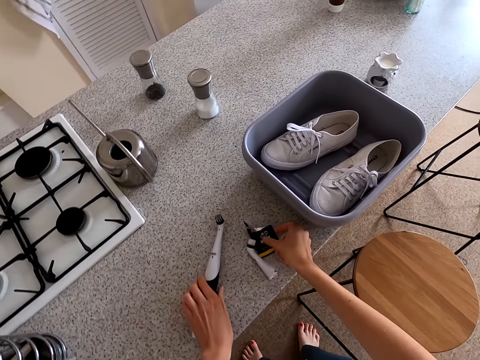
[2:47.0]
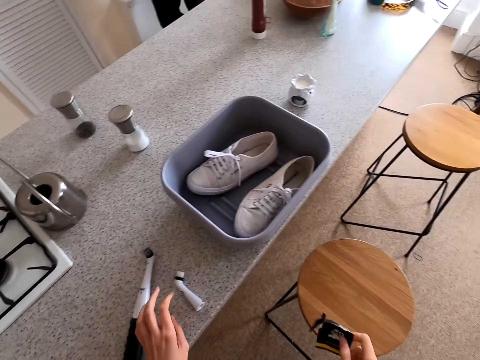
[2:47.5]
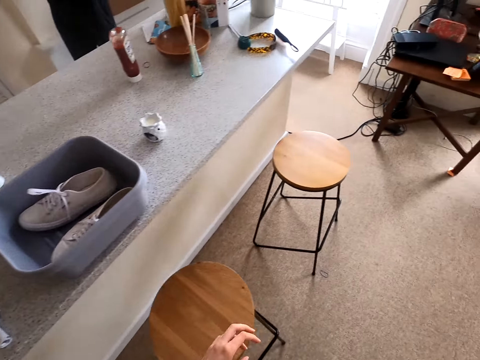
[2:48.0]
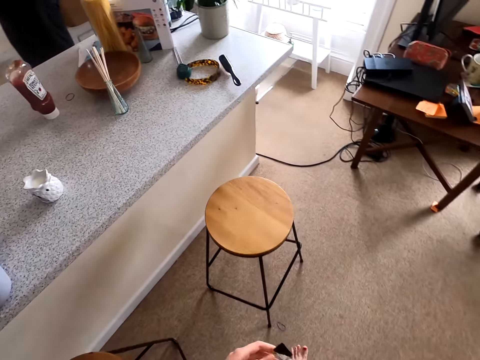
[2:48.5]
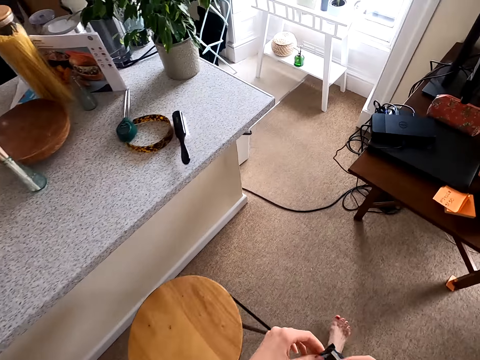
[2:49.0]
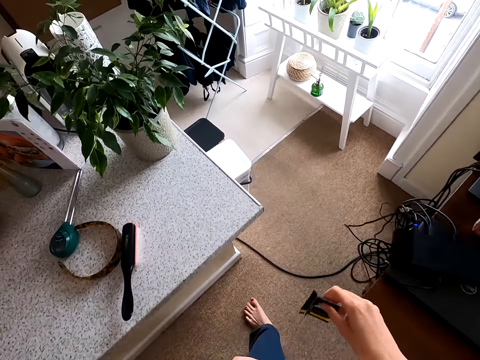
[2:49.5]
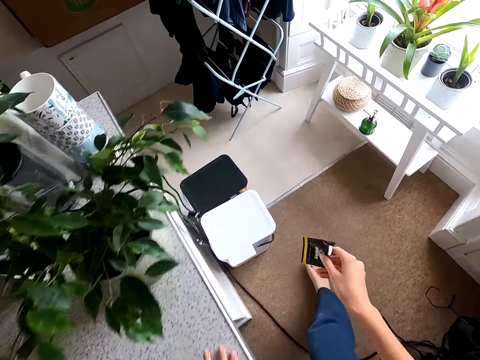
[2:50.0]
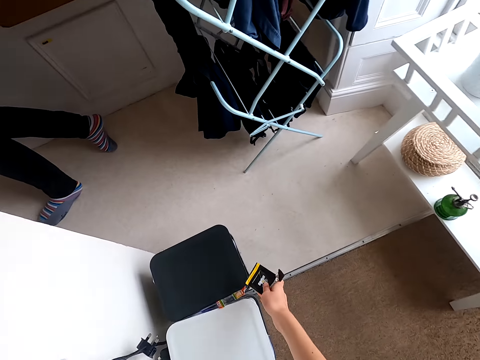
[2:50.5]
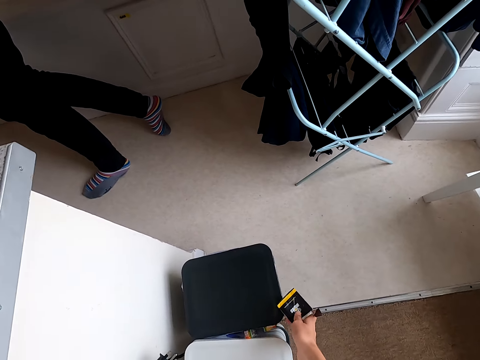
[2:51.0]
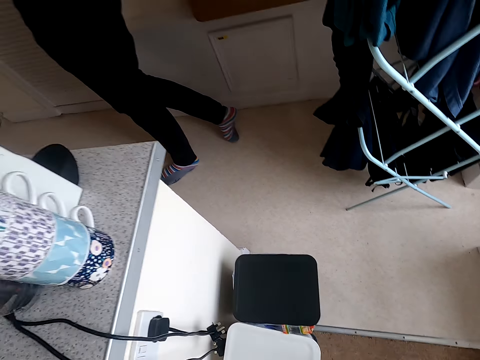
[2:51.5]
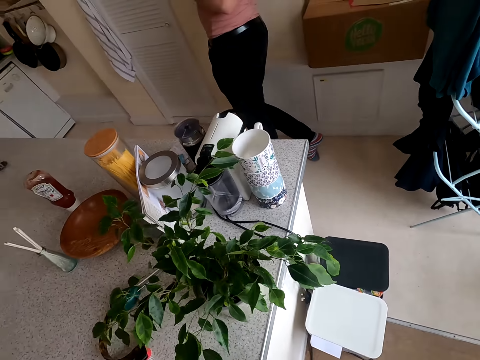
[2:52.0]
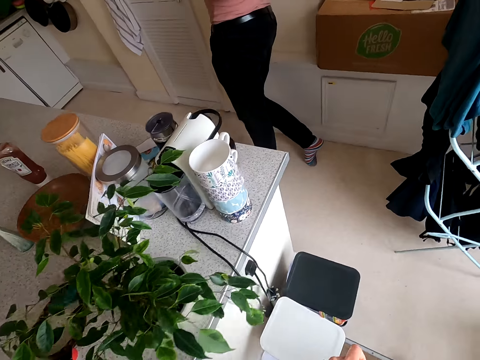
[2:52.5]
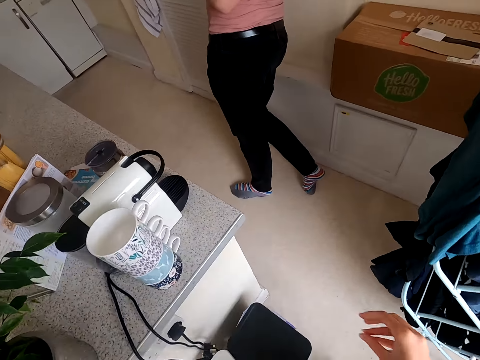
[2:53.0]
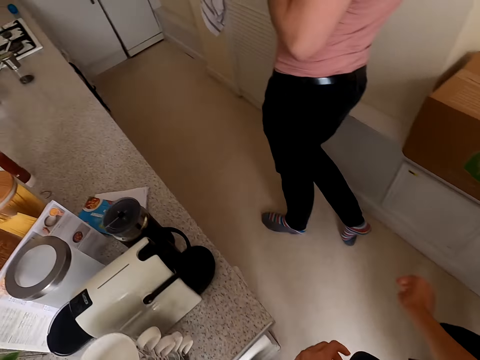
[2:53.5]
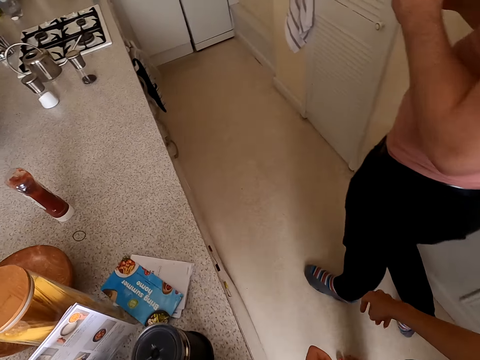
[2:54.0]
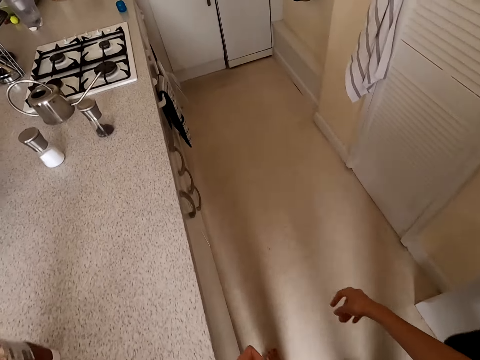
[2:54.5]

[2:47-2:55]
The camera wearer places the brushes on the counter top. They pick up the paper containing the wipe. They walk around. They throw the paper in the trash can. They walk in the room.

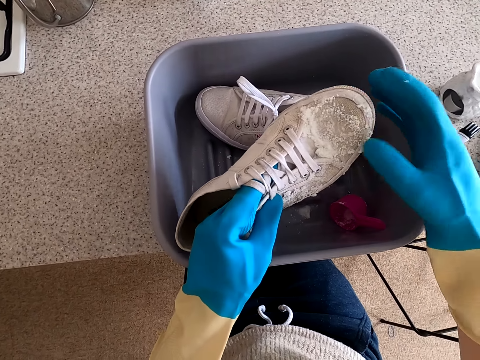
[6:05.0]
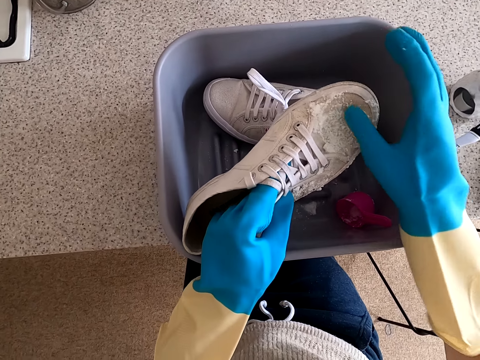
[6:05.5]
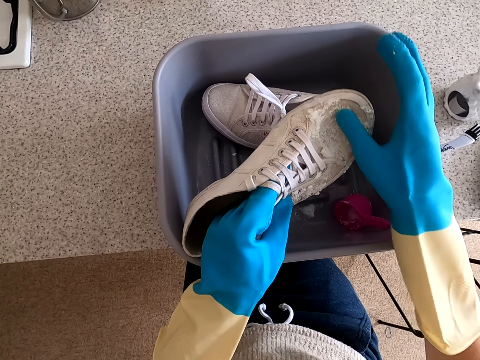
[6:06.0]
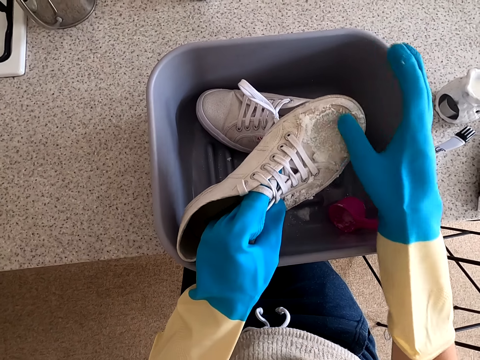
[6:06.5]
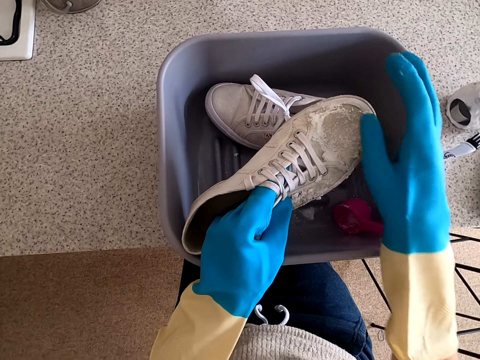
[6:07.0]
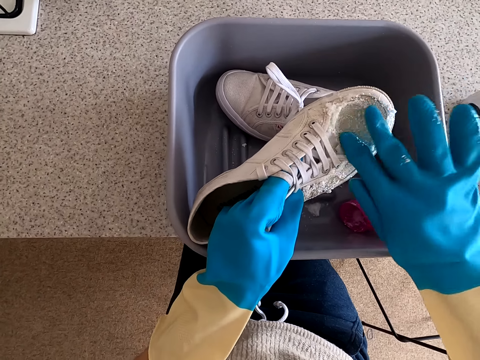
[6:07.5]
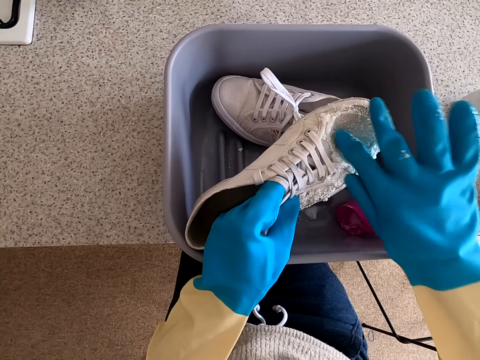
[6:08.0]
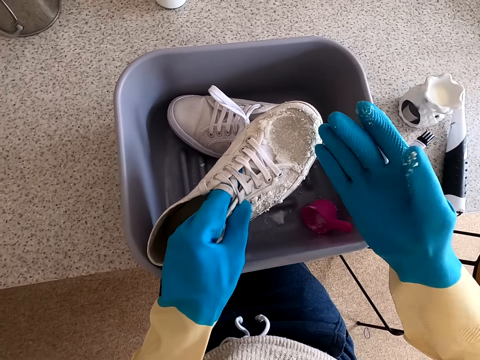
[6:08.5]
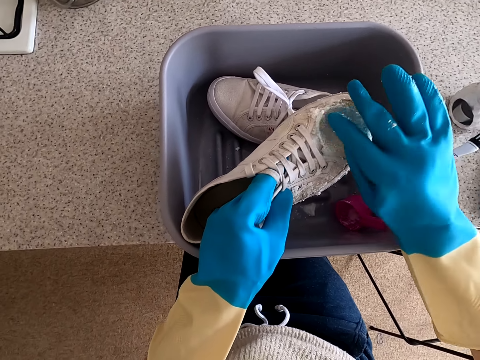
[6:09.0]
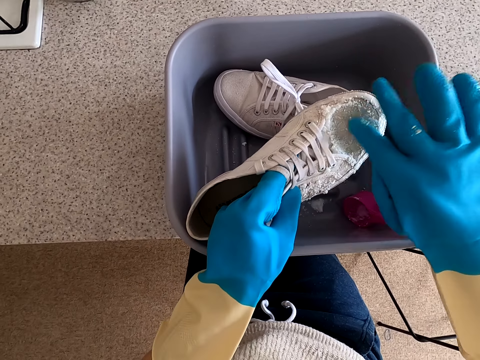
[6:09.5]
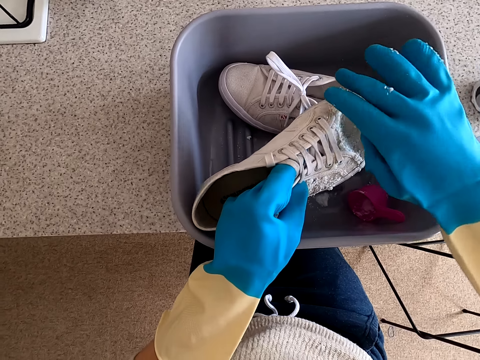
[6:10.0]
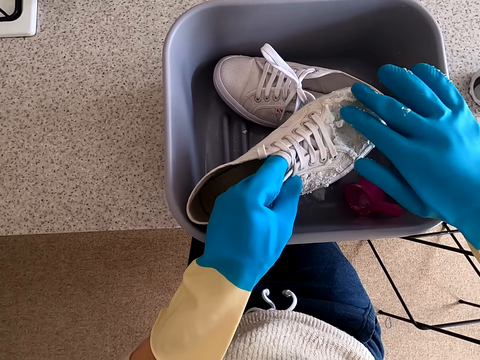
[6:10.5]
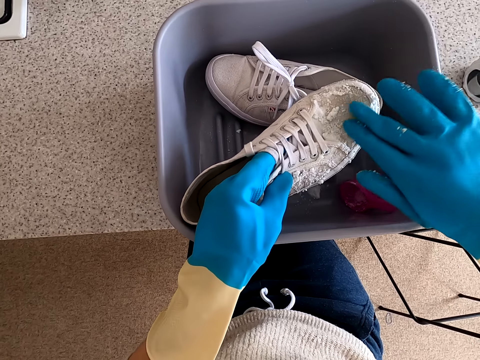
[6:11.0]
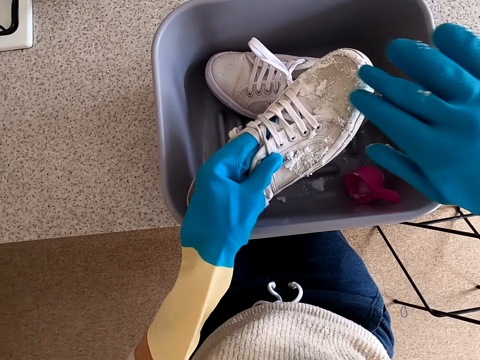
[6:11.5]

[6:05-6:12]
The camera wearer rubs soap on the shoe with her hand.

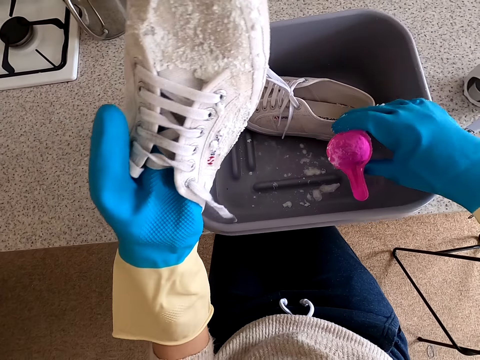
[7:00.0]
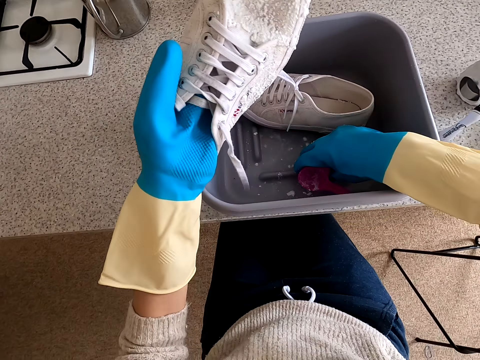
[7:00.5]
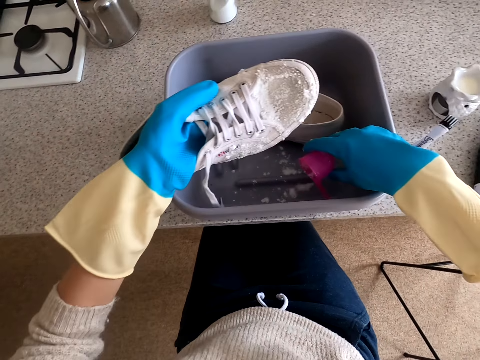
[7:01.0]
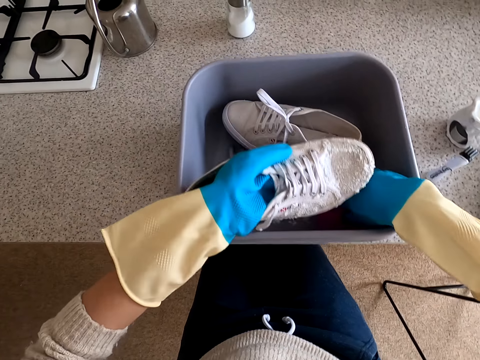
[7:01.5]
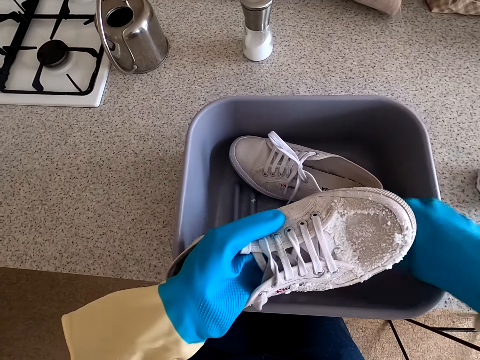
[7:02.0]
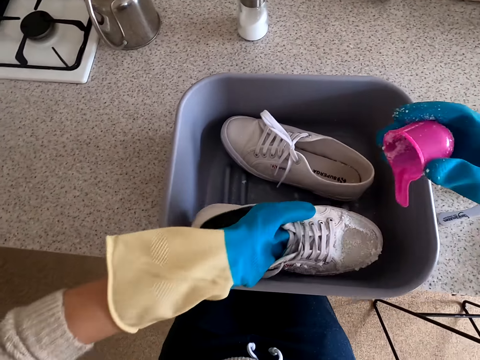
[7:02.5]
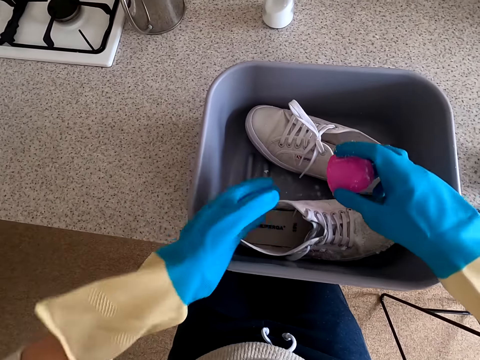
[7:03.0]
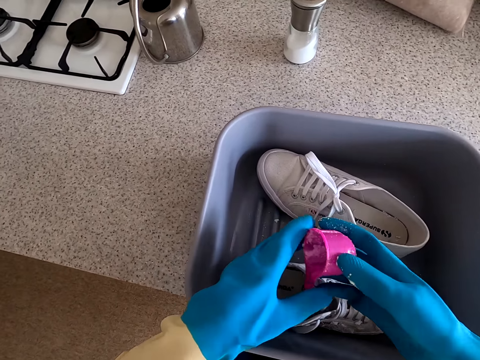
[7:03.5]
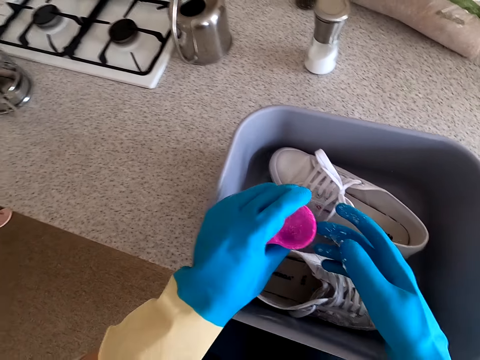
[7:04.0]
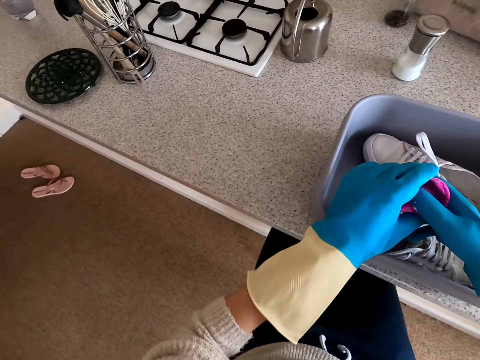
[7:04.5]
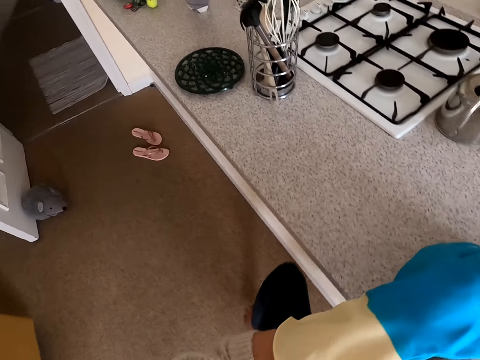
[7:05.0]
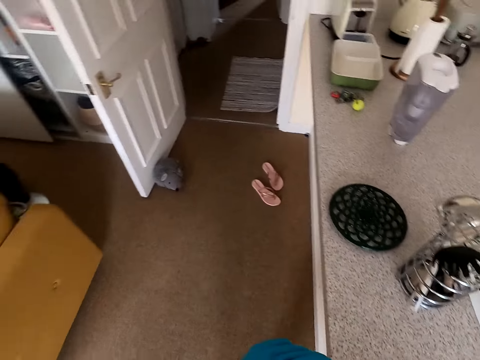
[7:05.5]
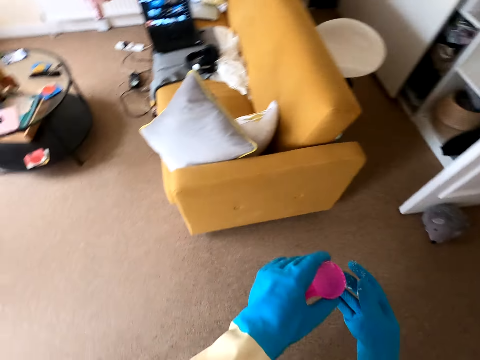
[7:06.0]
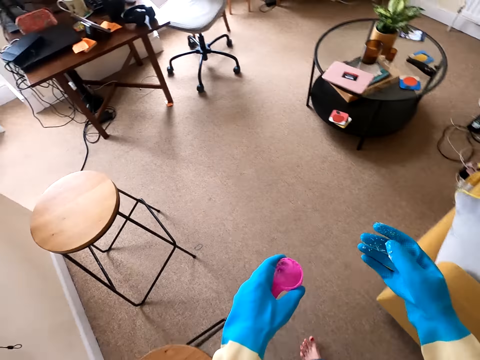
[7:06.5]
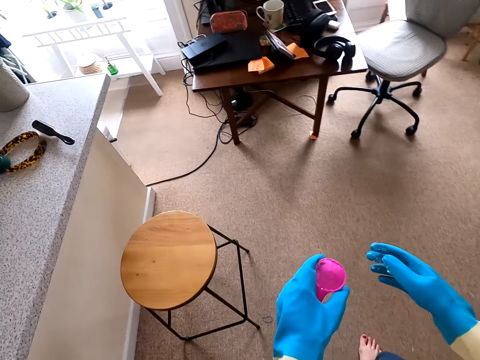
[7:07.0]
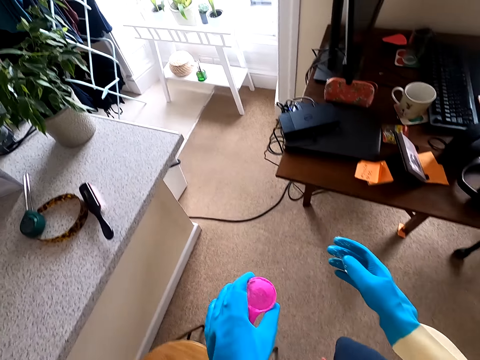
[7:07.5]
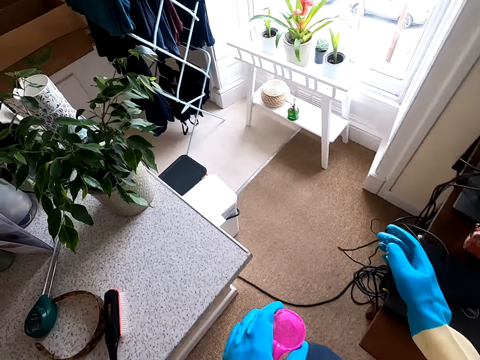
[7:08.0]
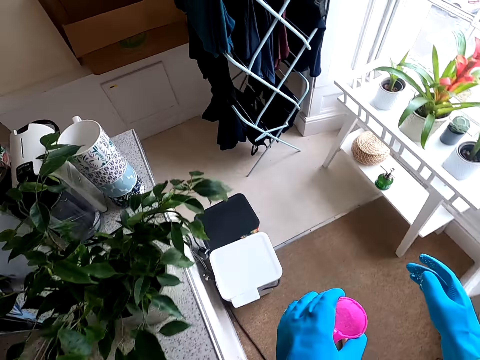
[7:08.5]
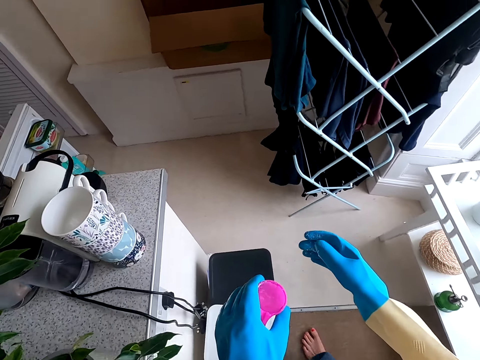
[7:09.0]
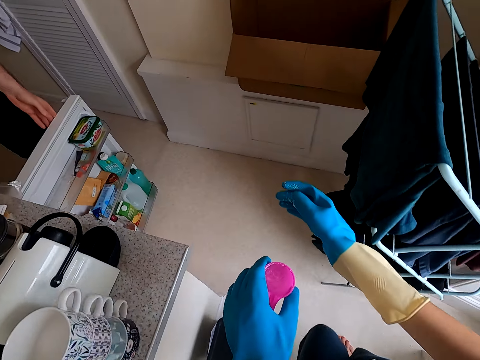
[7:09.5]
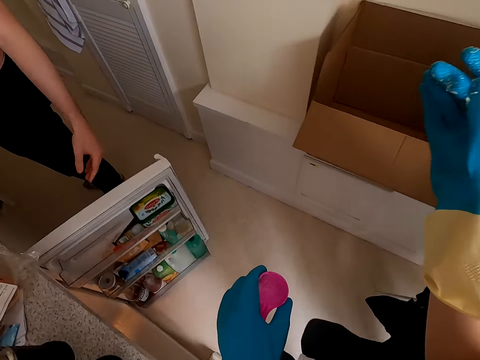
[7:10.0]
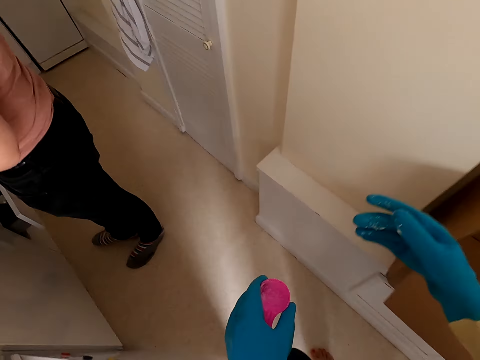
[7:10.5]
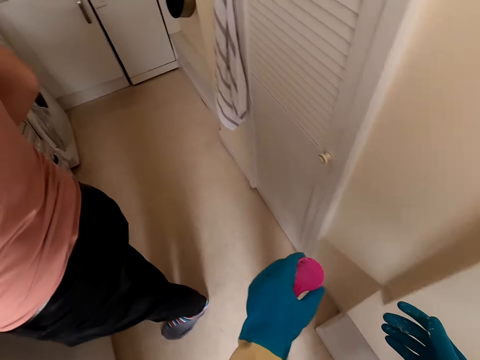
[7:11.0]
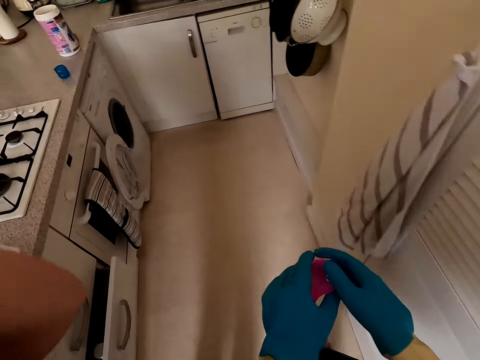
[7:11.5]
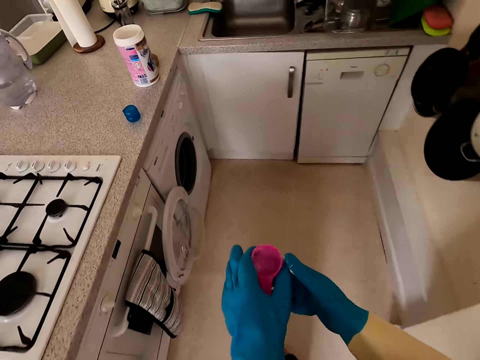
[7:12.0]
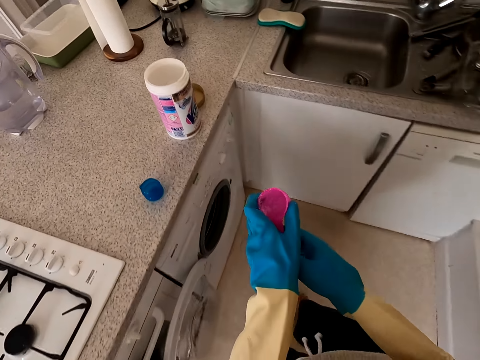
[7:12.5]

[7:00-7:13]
The camera wearer puts the shoe in the bucket. They walk around the house. A person closes a kitchen storage door.
